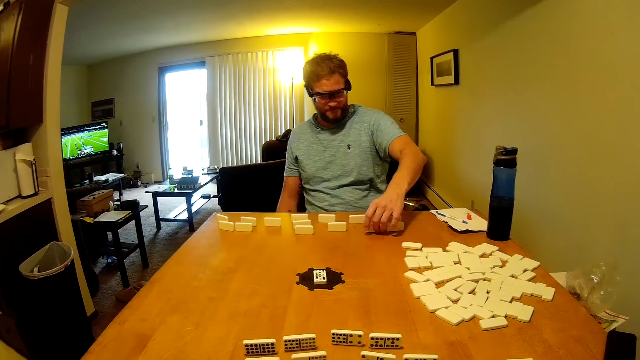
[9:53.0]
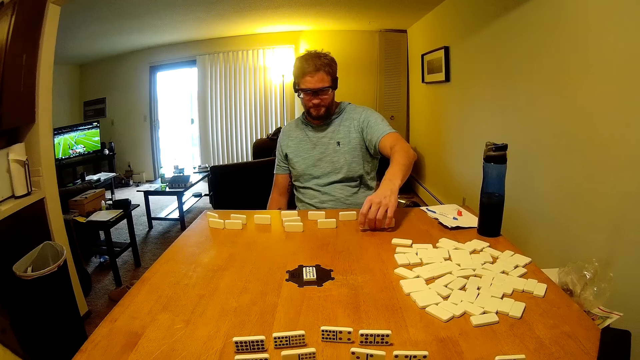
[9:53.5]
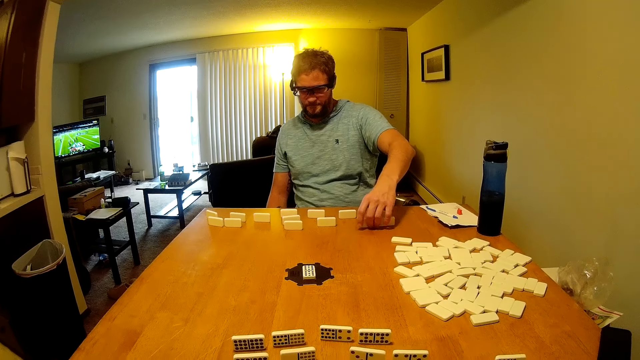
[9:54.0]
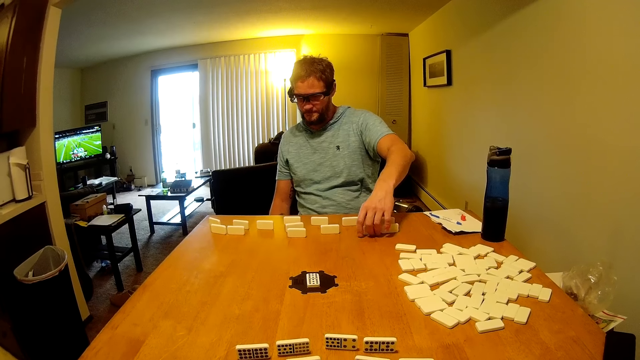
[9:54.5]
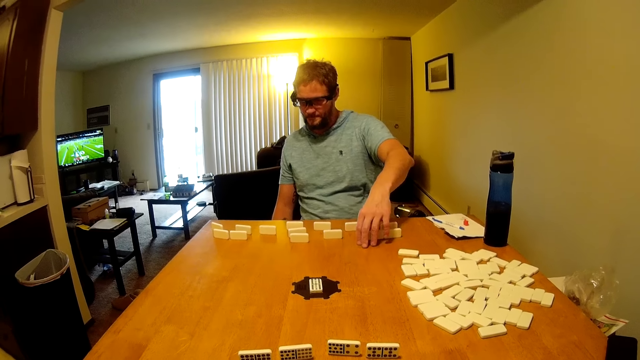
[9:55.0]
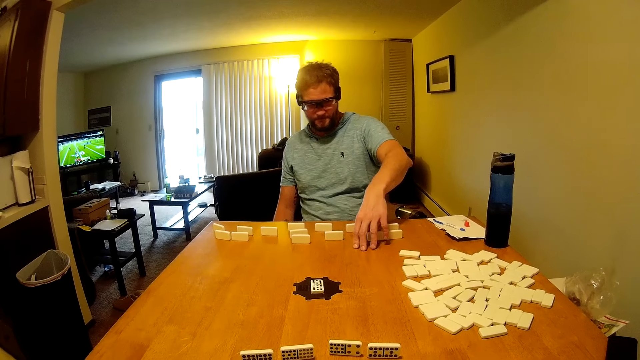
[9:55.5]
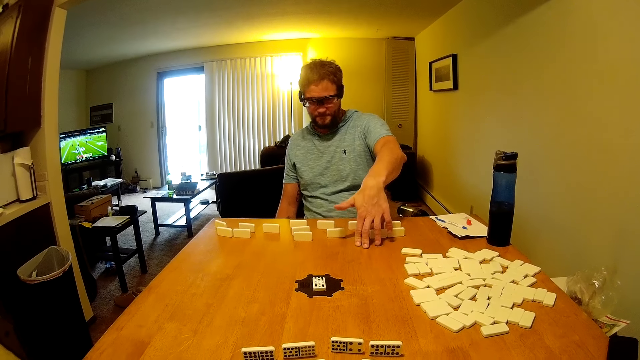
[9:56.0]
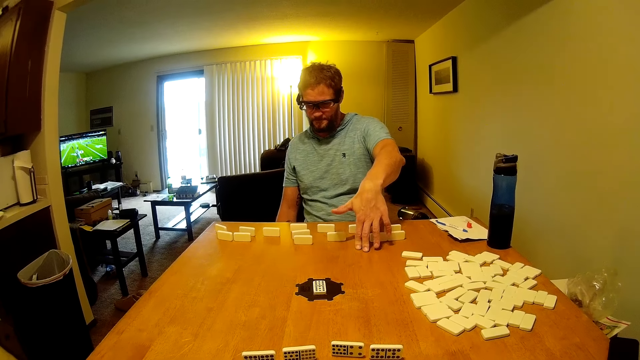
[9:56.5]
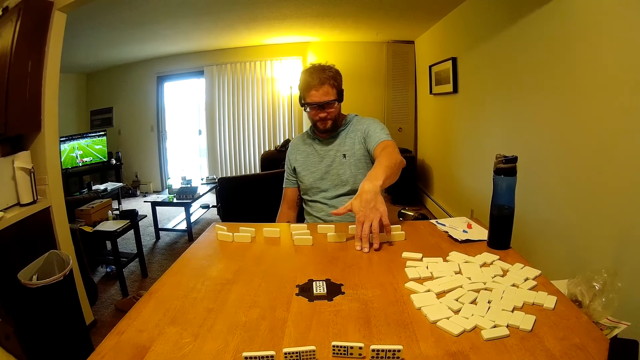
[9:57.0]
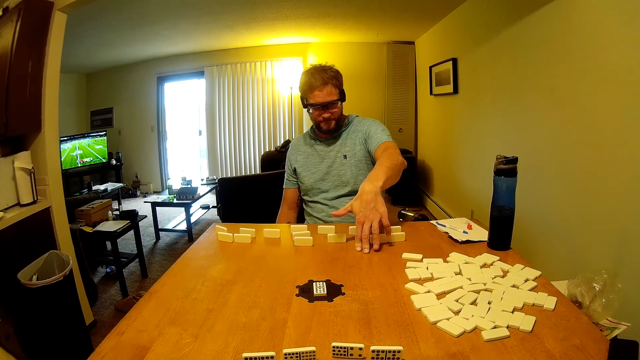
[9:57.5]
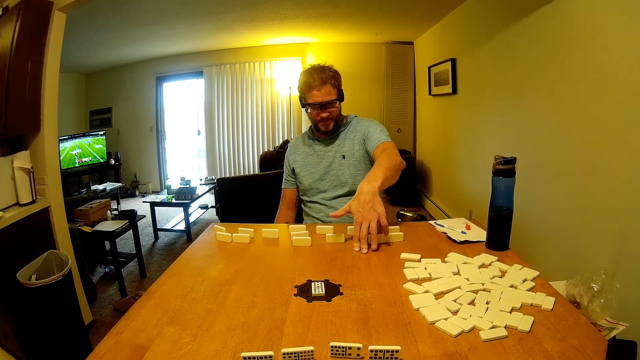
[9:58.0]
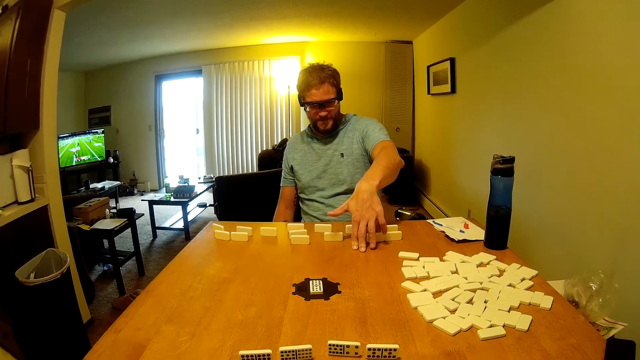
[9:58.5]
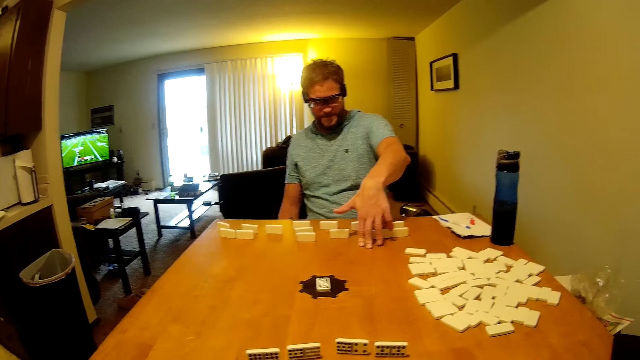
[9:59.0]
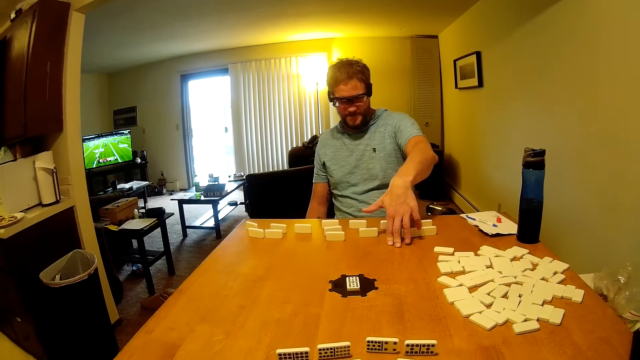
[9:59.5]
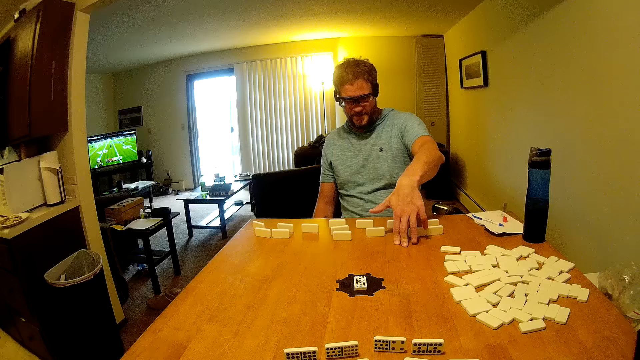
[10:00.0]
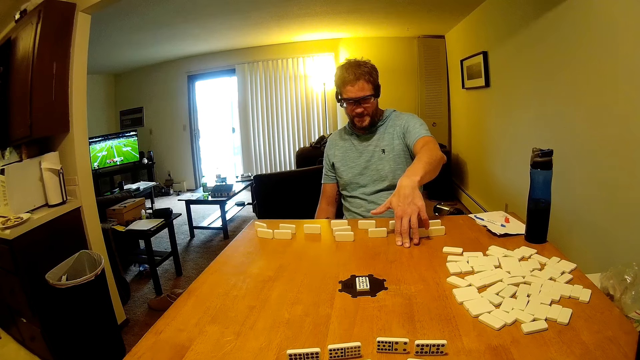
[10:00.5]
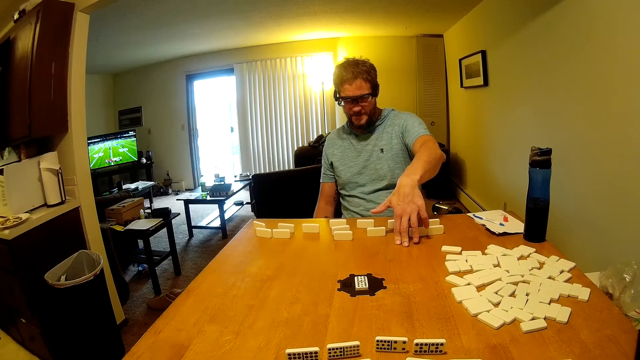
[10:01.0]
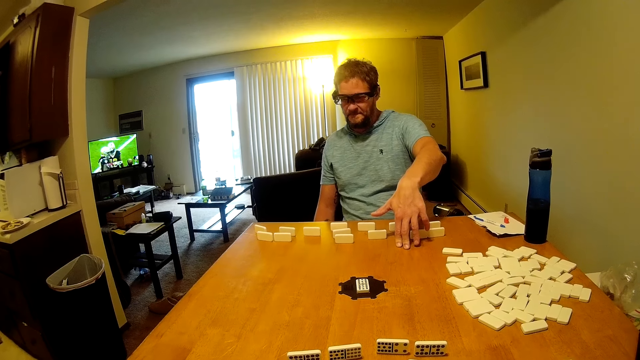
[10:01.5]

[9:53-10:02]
A man looks around the table.

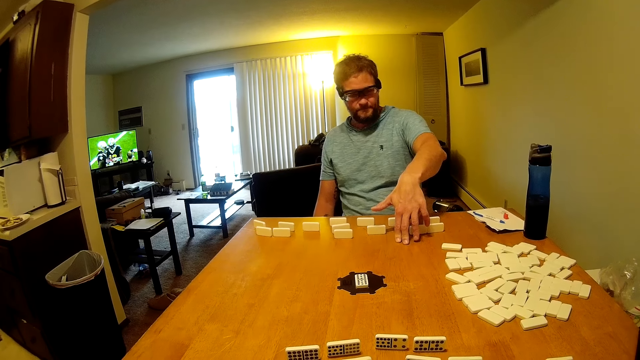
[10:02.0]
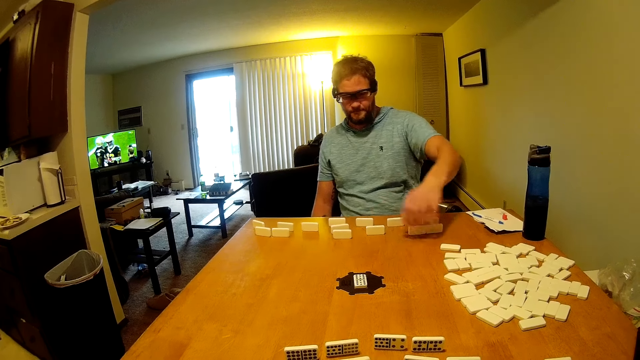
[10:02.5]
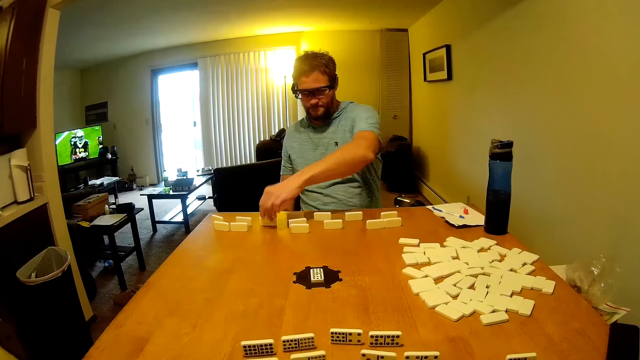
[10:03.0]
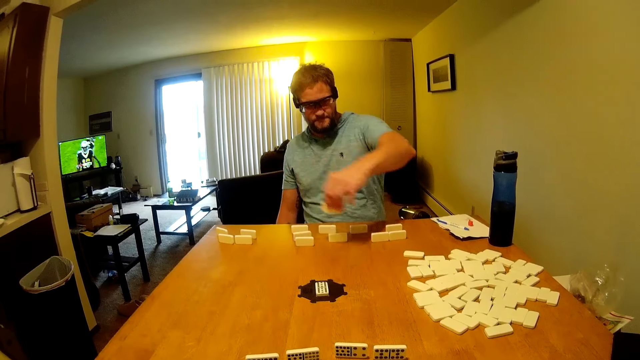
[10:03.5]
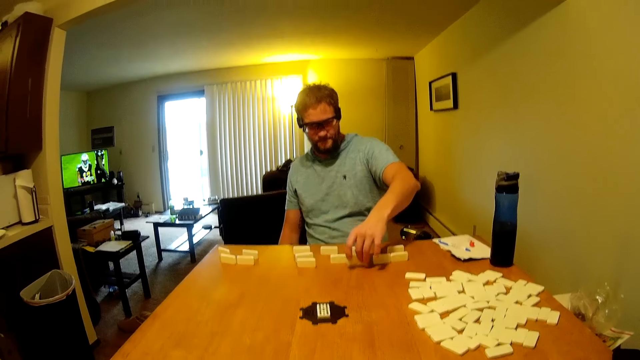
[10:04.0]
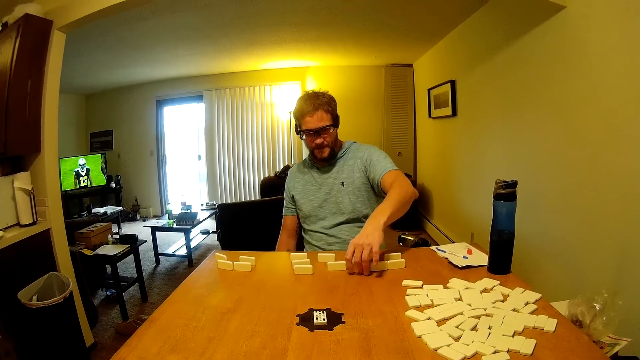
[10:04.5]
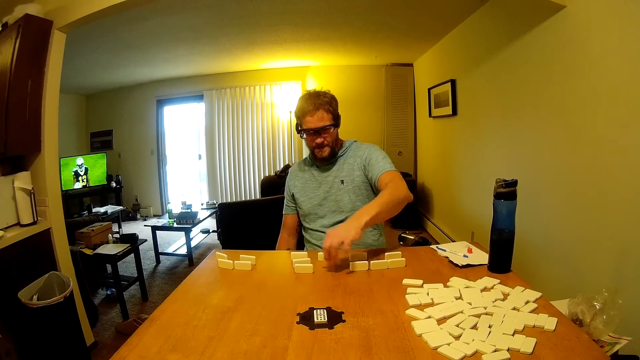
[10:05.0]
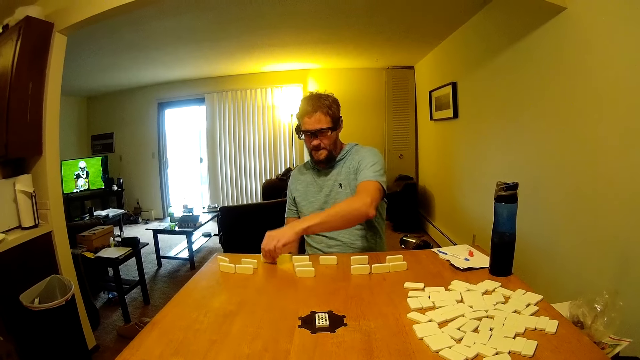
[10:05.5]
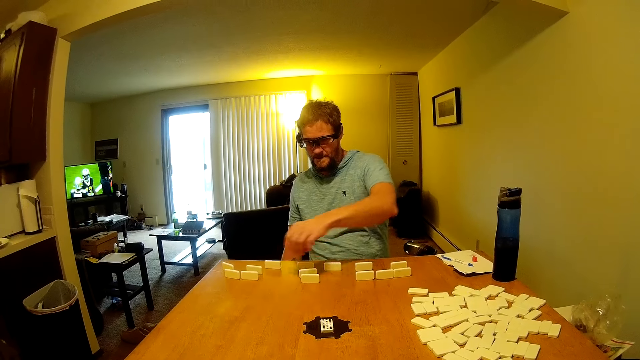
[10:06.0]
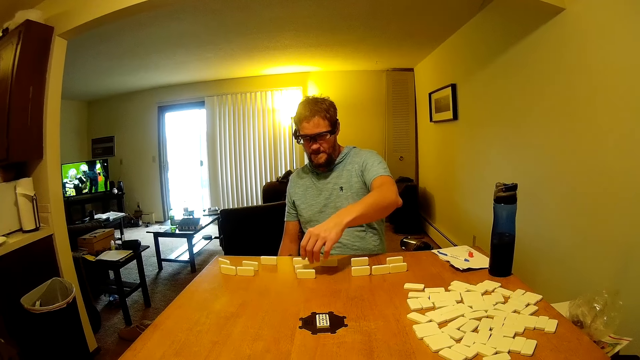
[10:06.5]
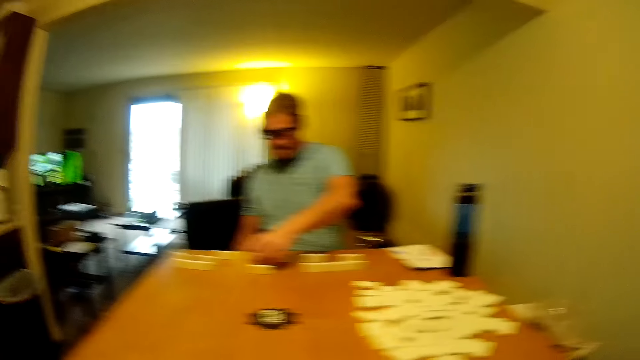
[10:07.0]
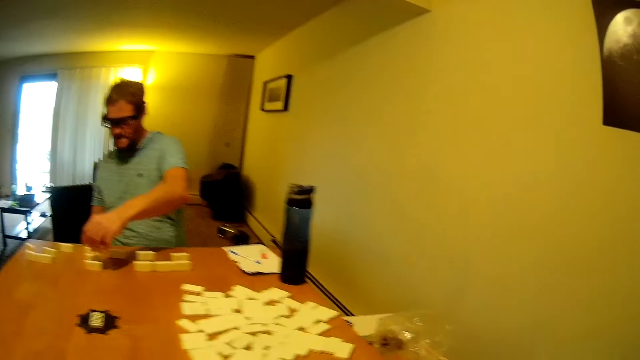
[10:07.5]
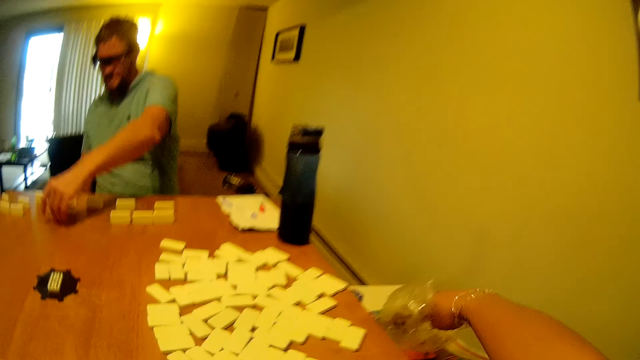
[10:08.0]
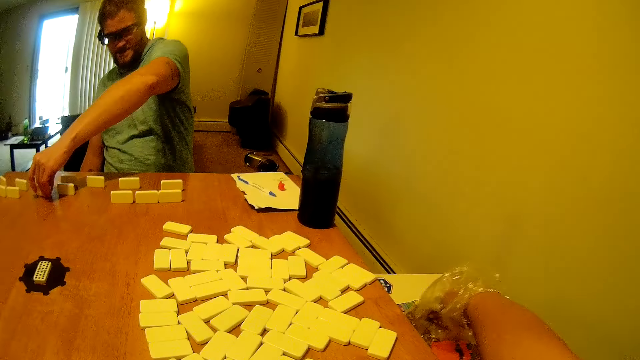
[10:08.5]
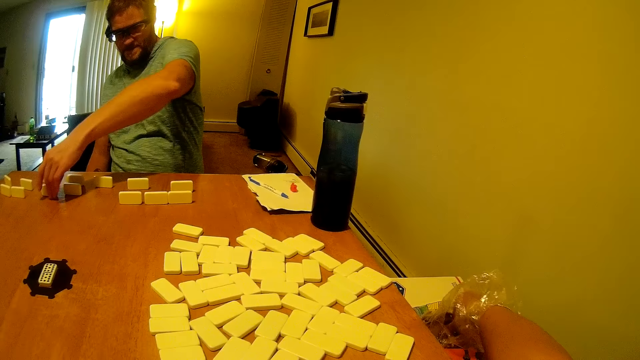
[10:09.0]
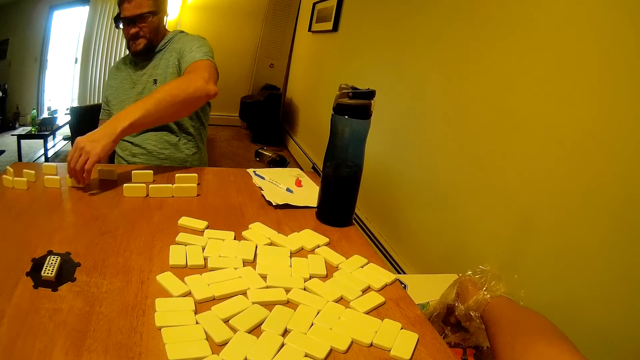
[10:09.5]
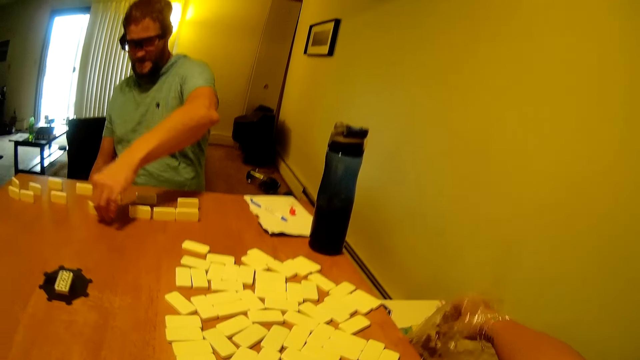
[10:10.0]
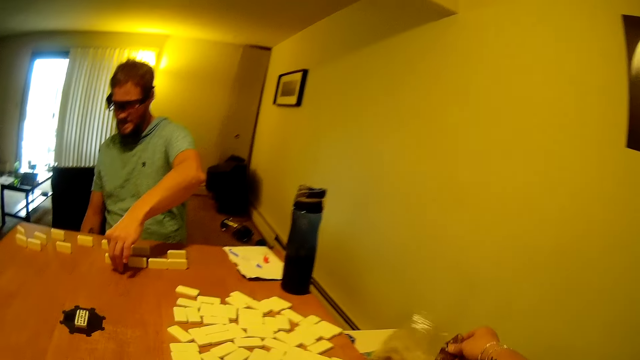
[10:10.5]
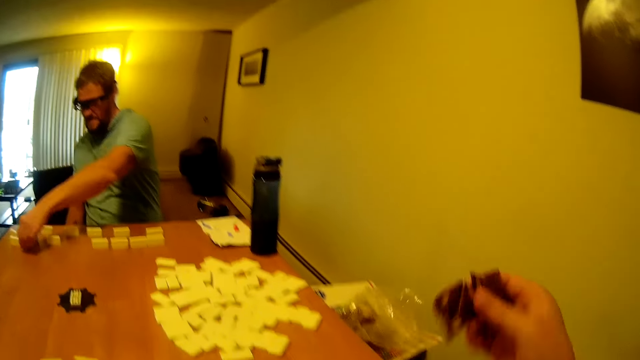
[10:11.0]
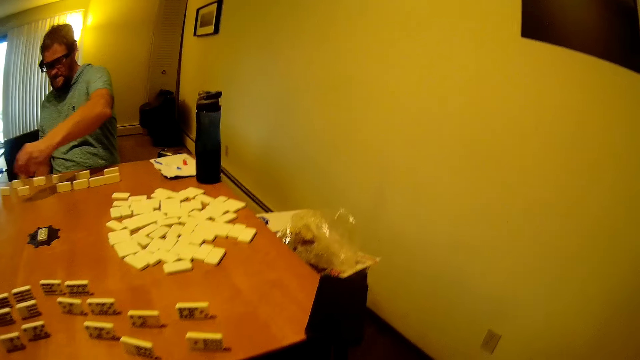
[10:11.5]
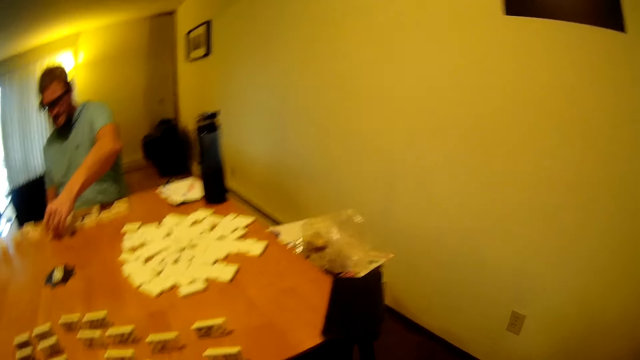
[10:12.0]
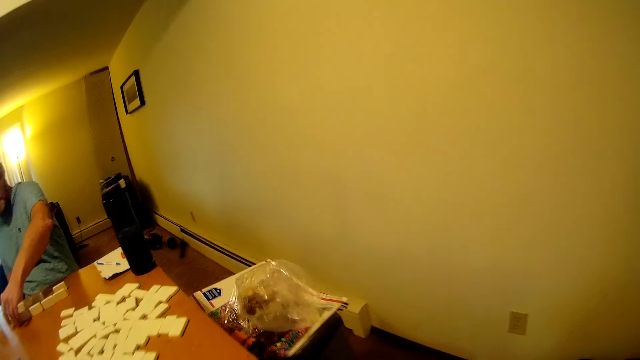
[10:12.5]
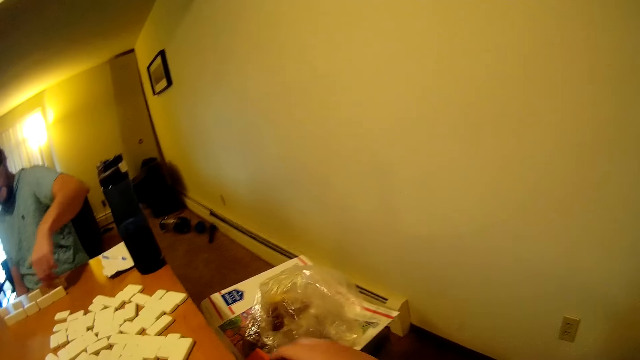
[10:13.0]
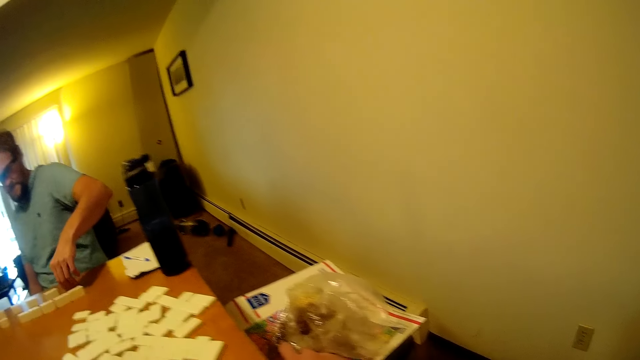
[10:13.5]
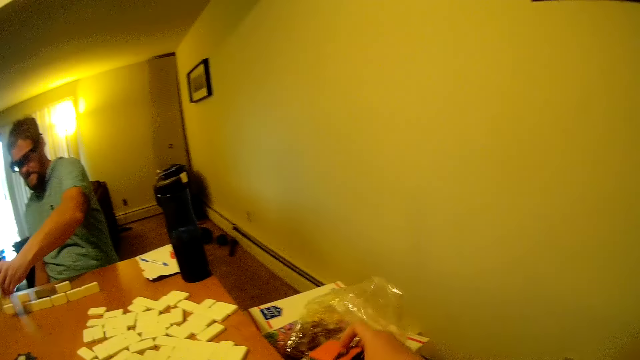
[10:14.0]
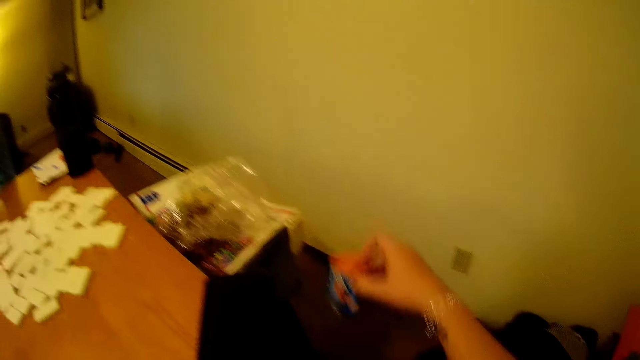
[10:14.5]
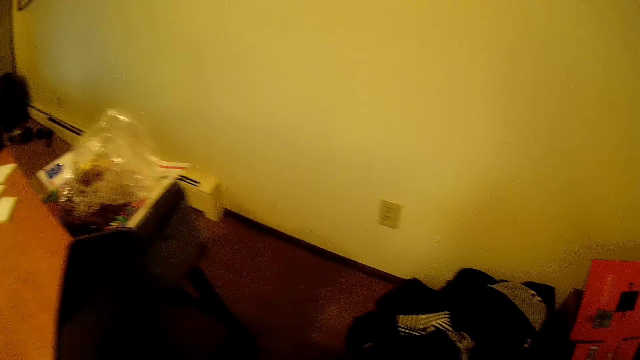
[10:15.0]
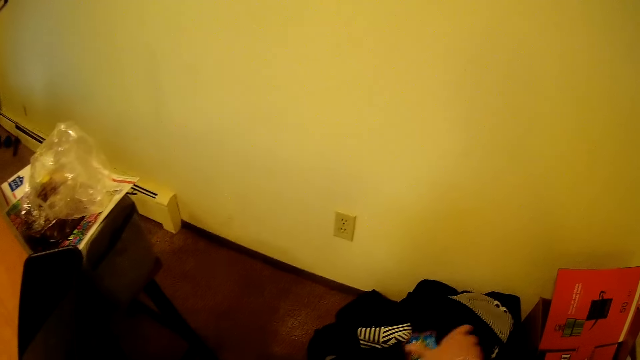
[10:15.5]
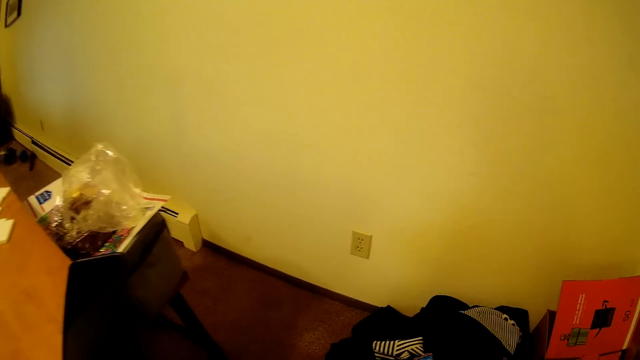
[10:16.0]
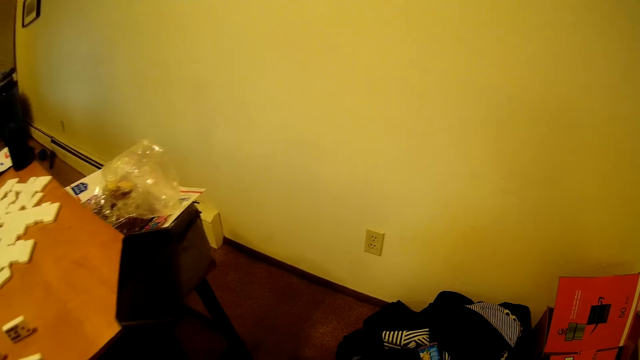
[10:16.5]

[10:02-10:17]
A man picks a domino from the table and places a domino on the table. The man picks a domino from the table and places a domino on the table. The man moves a domino on the table. The man moves a domino on the table again. The camera wearer picks the dominoes from a plastic bag. The man picks a domino from the table and places a domino on the table. The camera wearer looks around the table. He holds a domino on his right hand.
